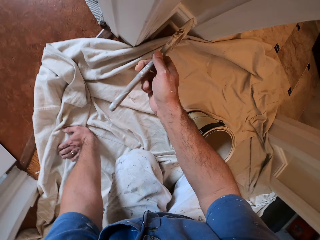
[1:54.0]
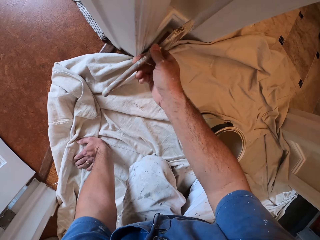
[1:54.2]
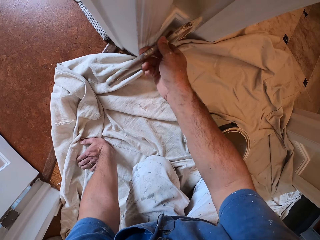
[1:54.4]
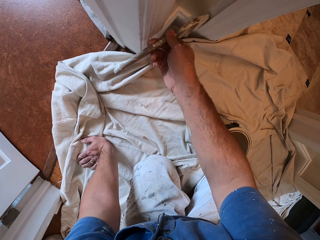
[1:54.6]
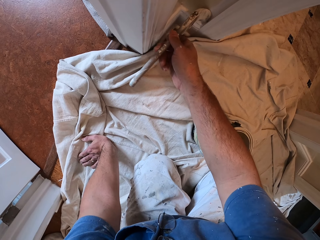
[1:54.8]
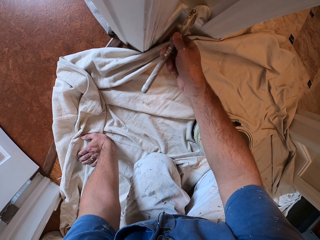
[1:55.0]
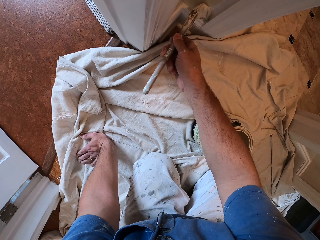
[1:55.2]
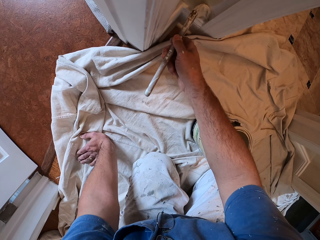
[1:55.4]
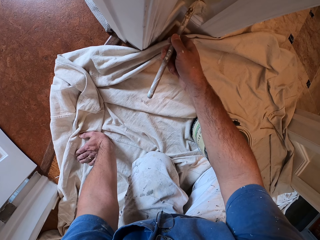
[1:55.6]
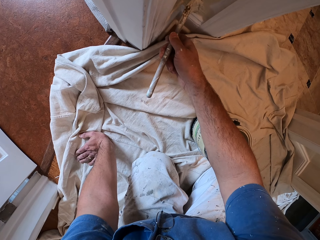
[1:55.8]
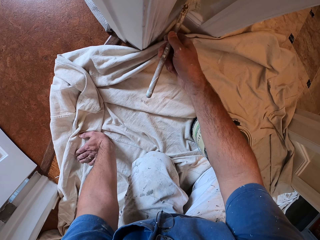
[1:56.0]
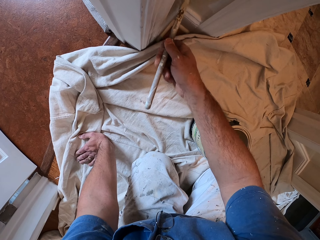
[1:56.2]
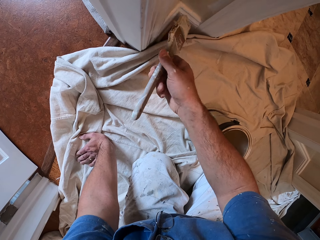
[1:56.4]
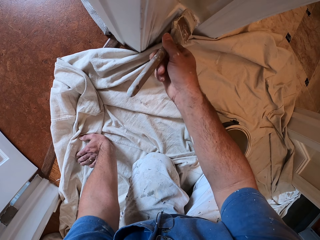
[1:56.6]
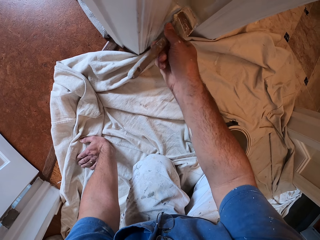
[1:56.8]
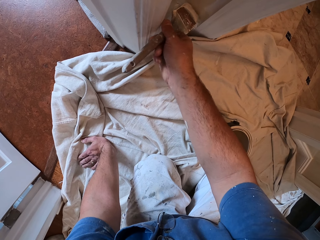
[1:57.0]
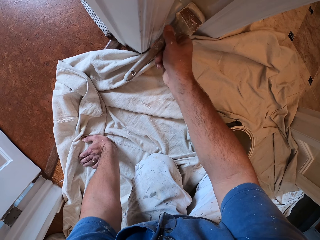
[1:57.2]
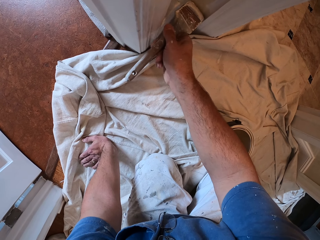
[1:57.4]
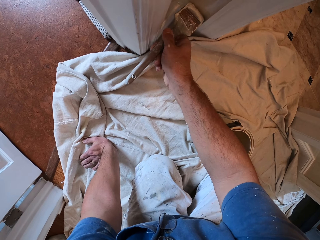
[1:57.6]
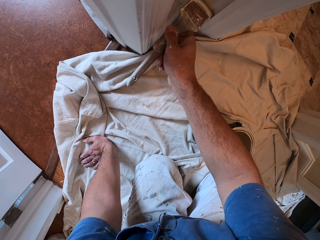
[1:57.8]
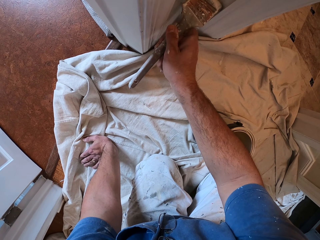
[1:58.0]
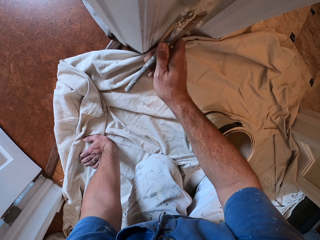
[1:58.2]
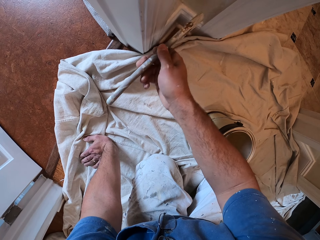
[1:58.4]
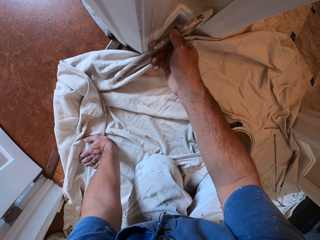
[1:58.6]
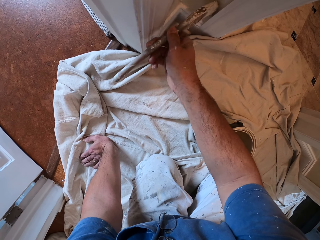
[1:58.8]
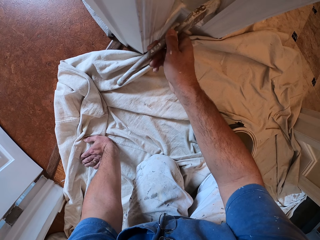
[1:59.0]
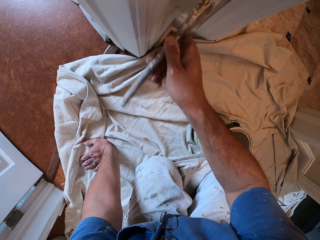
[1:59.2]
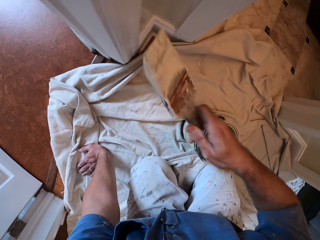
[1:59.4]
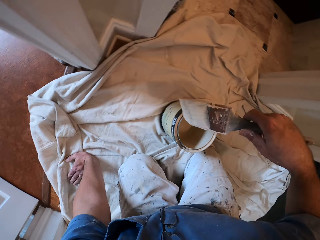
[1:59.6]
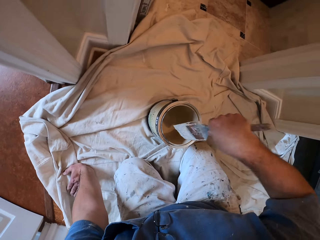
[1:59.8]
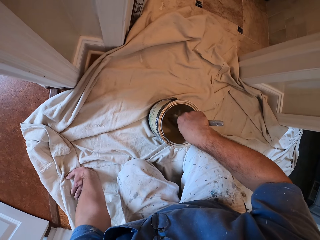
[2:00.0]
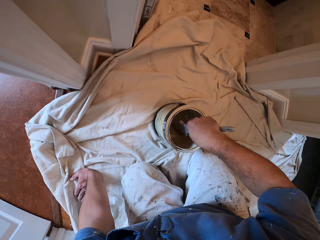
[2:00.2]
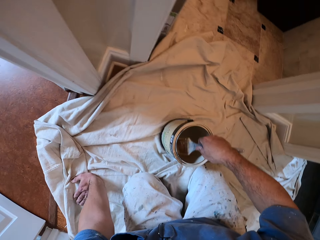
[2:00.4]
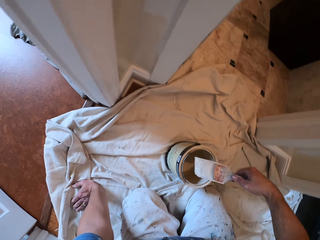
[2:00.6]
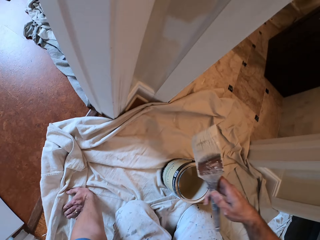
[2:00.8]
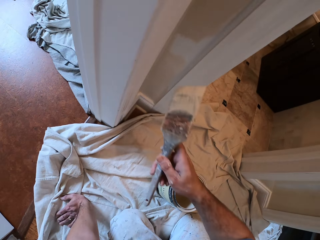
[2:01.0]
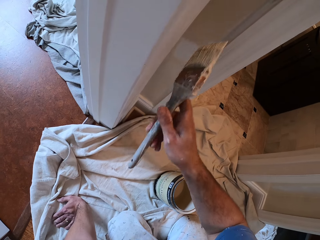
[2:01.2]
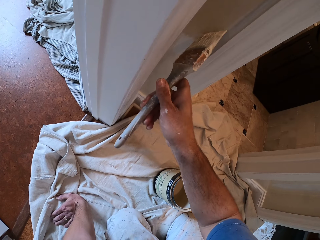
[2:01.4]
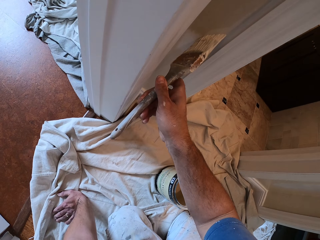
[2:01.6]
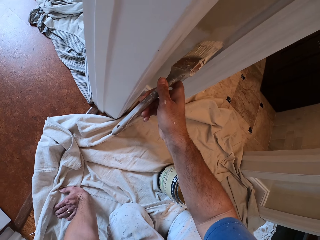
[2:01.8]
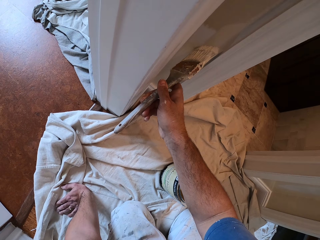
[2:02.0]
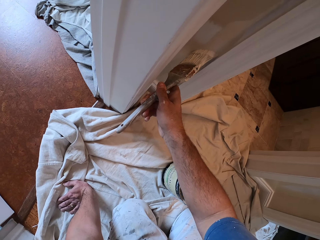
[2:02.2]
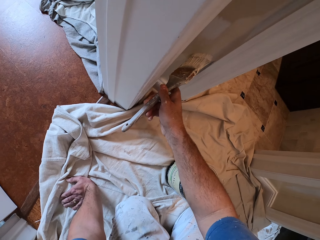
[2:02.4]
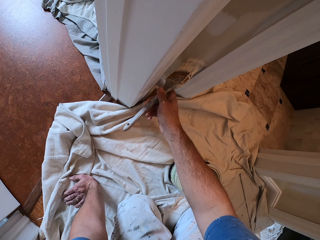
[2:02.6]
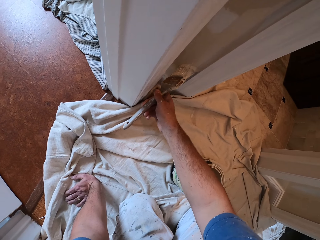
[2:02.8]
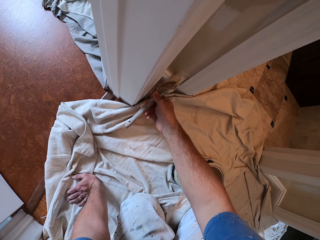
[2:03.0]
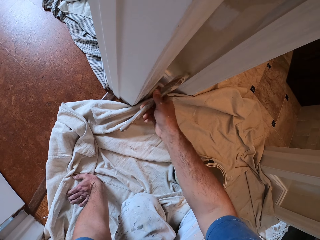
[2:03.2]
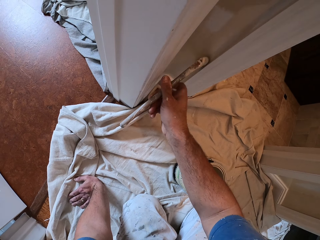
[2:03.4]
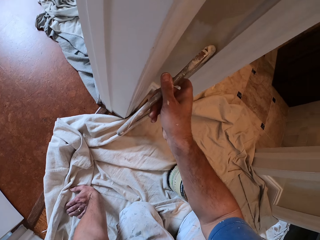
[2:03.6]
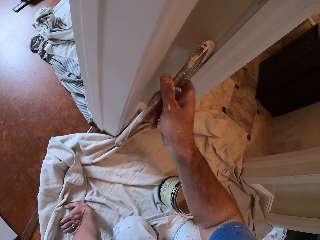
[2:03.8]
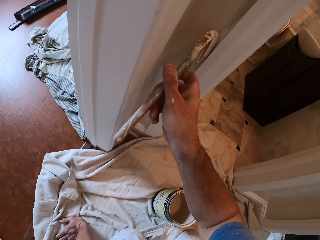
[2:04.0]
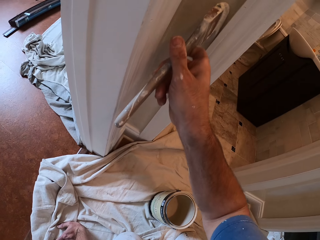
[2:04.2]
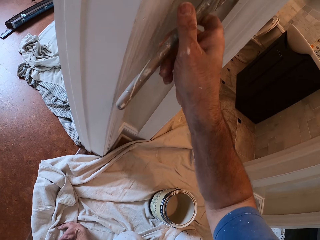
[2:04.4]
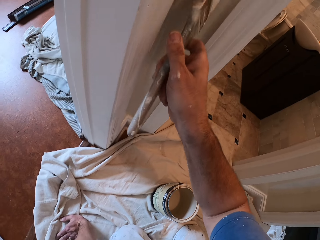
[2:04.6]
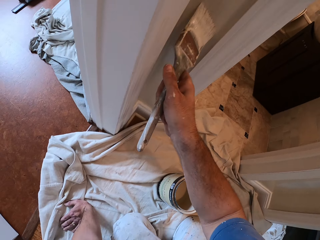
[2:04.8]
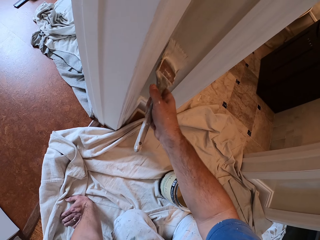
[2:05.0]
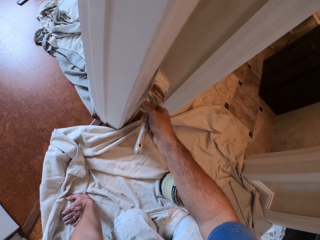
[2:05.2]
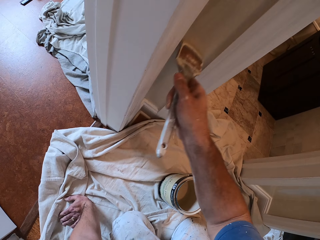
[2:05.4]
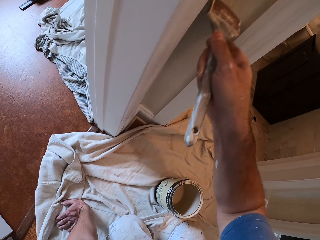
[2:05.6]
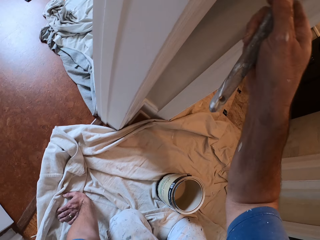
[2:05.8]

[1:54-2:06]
The camera wearer dips the paintbrush into the paint. They paint the wall with the paint brush.

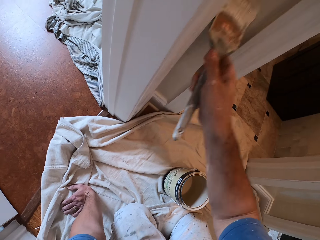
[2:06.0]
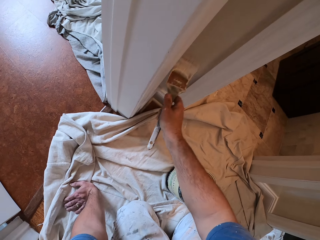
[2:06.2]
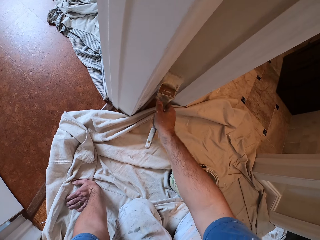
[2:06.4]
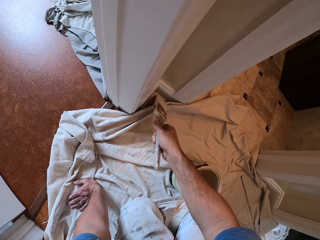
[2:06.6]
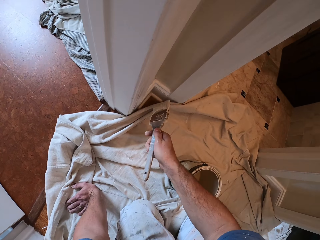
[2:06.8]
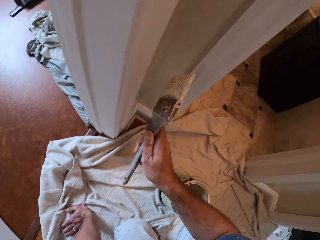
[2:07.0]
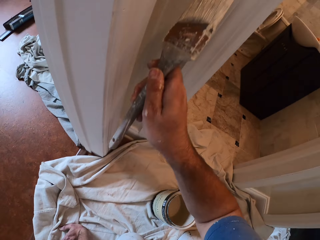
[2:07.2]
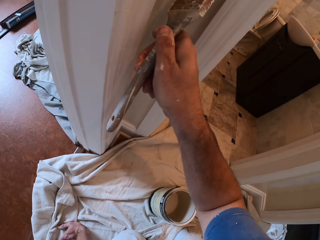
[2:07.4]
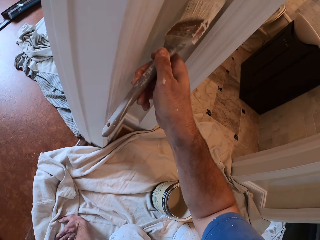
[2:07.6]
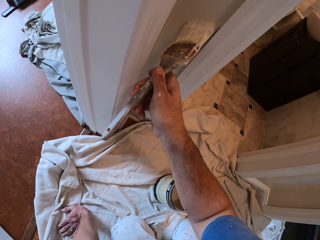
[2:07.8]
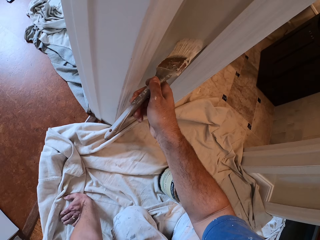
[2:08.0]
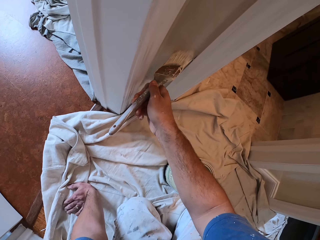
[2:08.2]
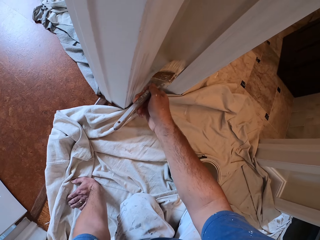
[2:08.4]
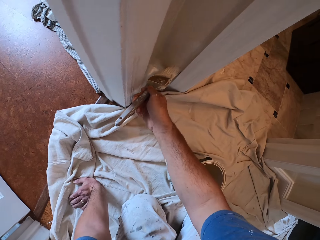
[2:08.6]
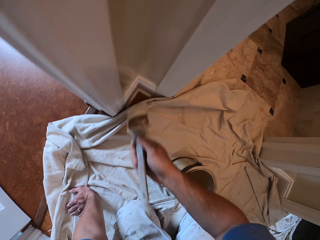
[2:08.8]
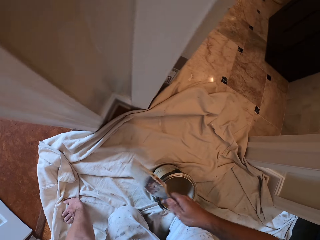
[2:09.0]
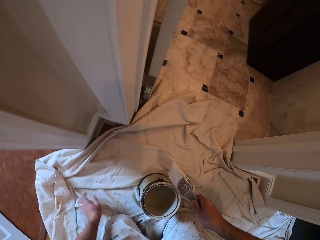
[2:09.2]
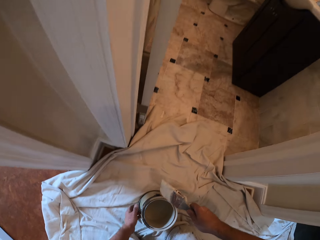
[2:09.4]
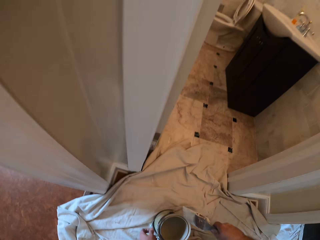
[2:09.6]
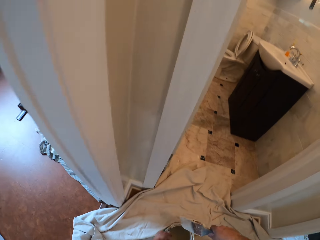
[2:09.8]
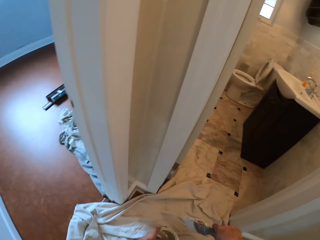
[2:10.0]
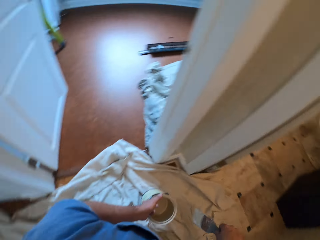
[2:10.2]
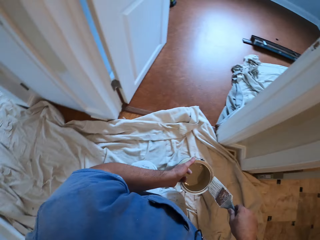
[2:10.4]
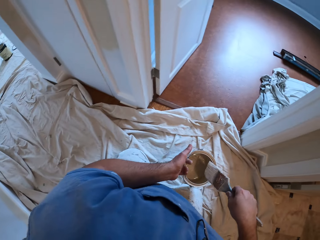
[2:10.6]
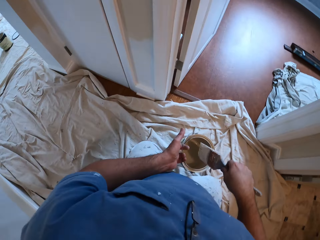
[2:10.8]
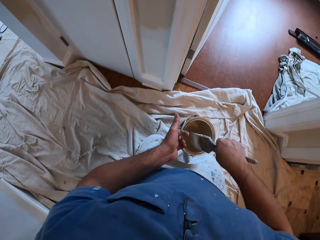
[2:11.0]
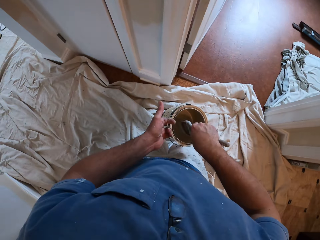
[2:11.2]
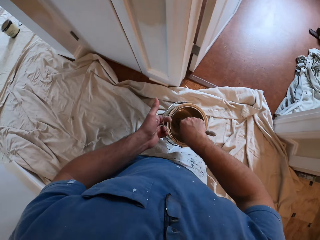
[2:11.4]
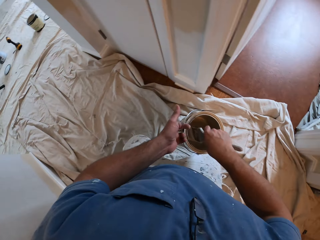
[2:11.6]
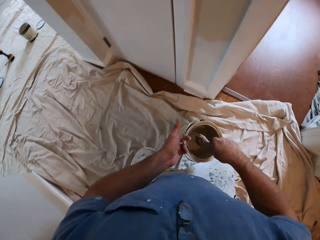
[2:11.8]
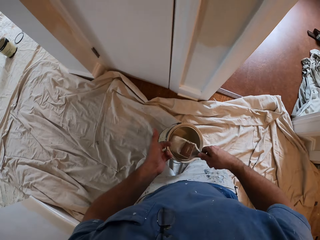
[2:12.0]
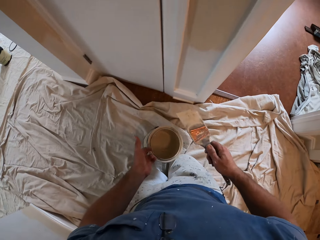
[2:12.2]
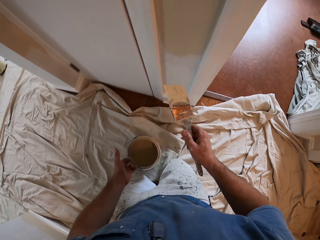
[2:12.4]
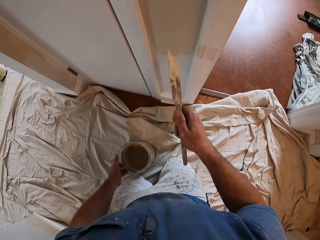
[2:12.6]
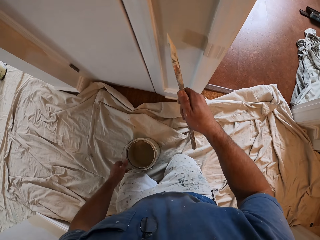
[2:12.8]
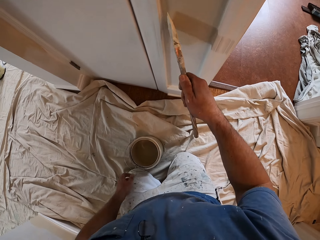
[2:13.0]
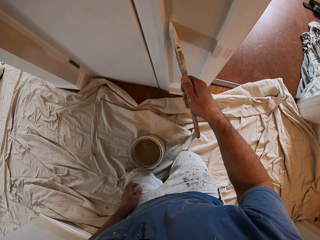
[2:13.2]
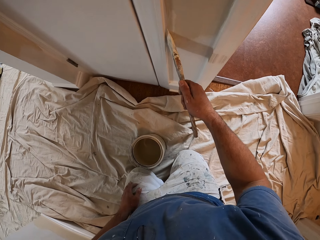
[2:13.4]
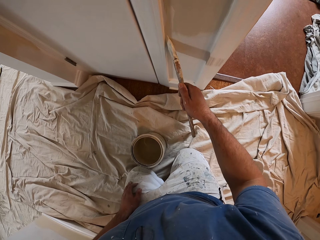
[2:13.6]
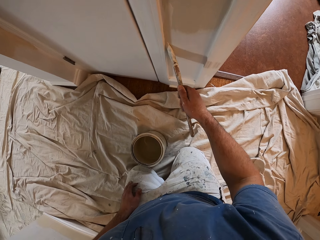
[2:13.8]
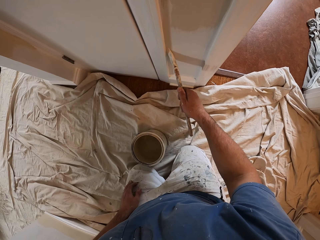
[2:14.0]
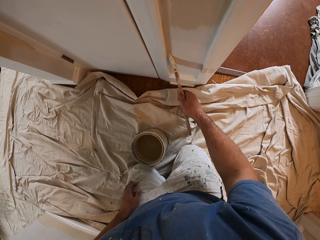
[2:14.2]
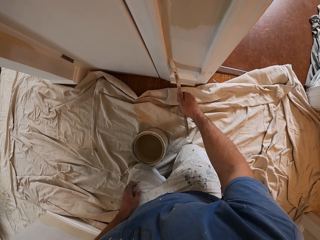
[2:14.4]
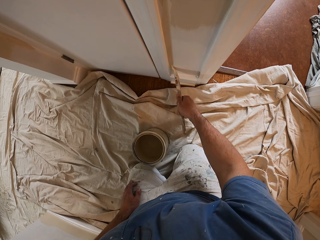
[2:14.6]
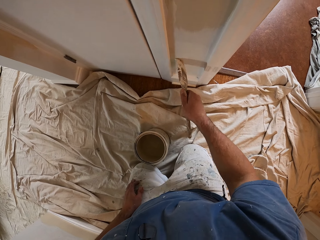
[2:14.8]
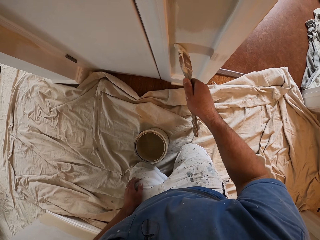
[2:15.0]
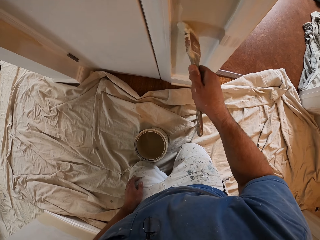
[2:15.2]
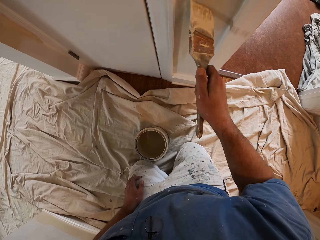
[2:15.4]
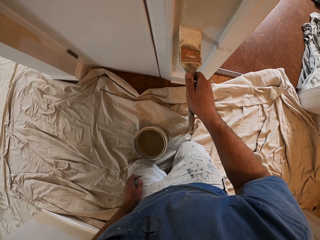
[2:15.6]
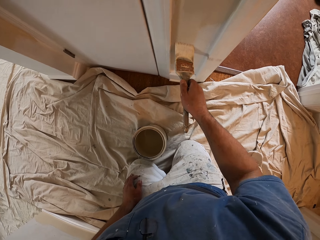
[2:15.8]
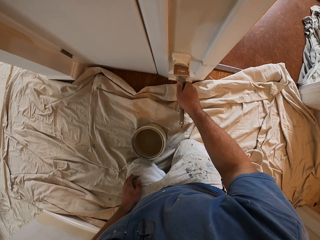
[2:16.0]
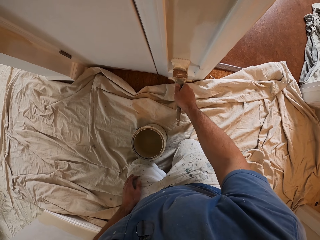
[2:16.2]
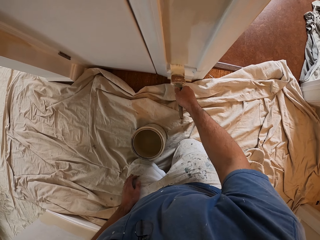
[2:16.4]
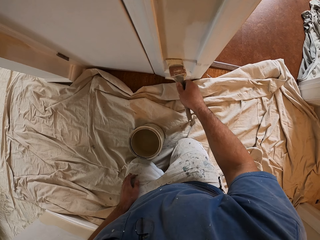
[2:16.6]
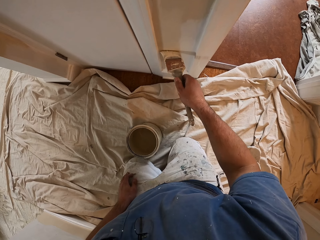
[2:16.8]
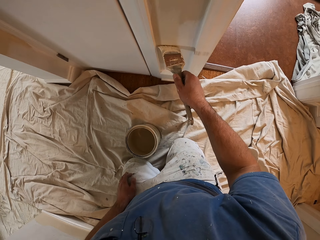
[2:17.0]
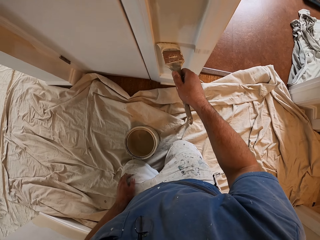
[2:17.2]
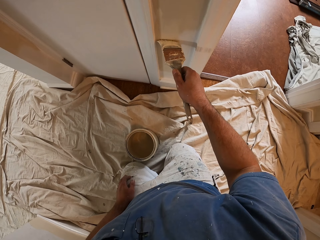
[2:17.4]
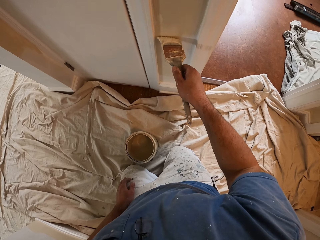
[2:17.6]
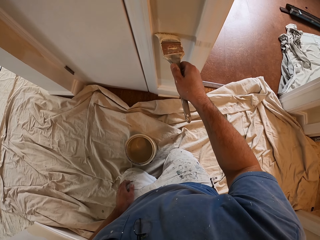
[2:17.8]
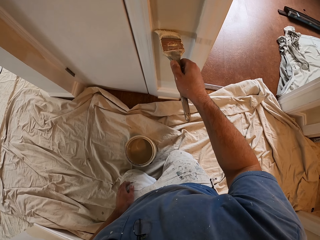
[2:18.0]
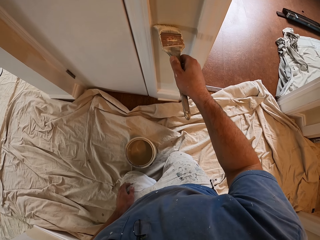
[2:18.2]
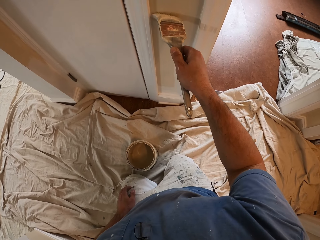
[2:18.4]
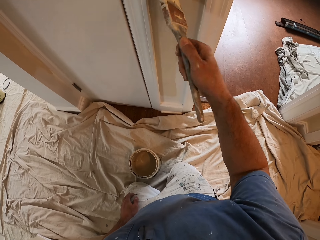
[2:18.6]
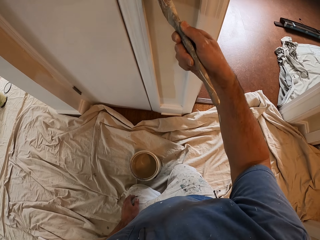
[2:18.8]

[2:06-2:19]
The camera wearer stands up and carries the paint bucket. They move with their knees. They dip the paintbrush into the paint. They paint the wall with the paint brush.
